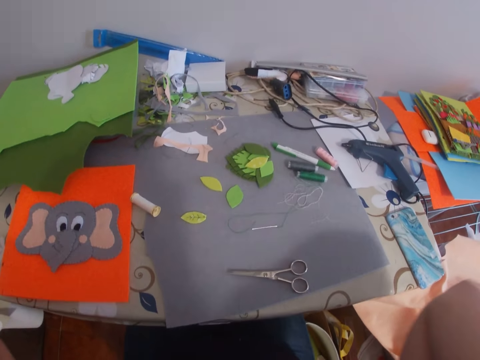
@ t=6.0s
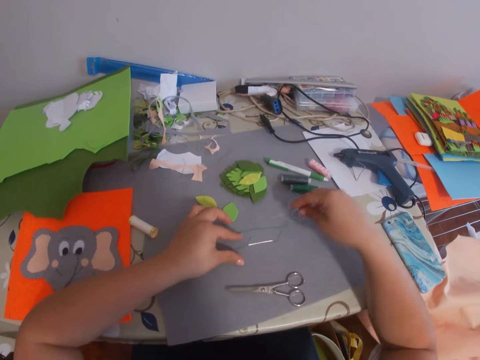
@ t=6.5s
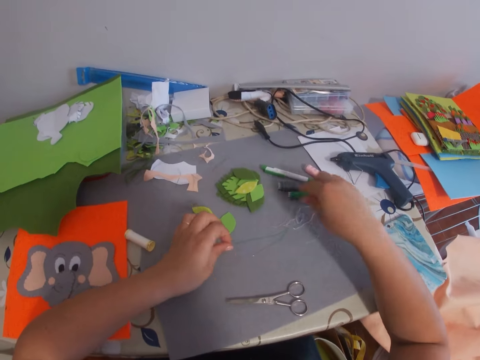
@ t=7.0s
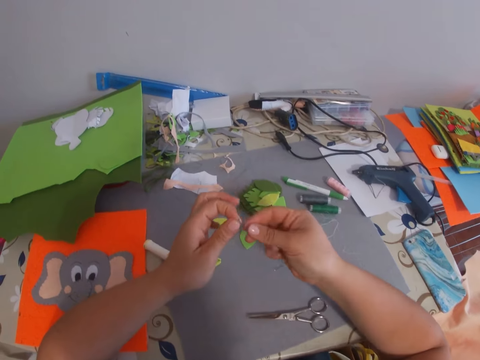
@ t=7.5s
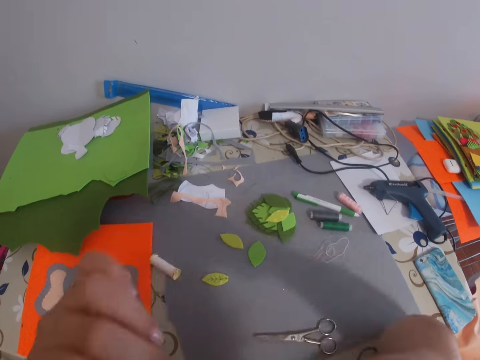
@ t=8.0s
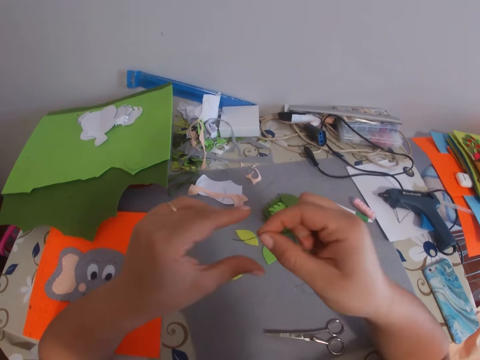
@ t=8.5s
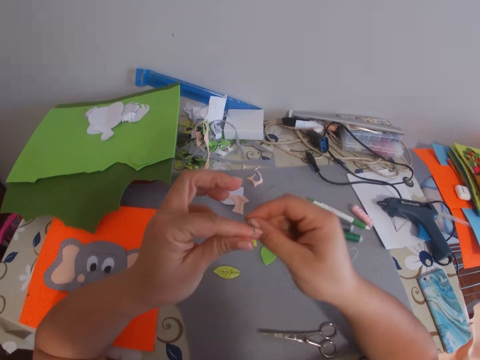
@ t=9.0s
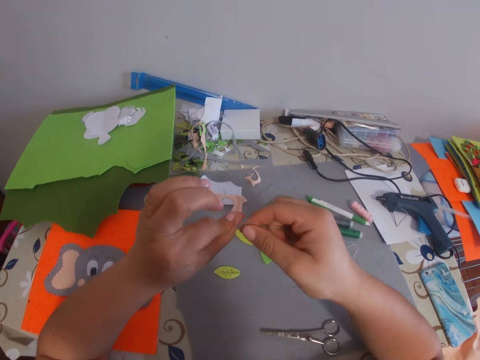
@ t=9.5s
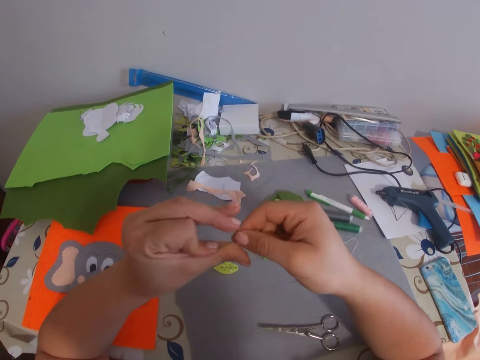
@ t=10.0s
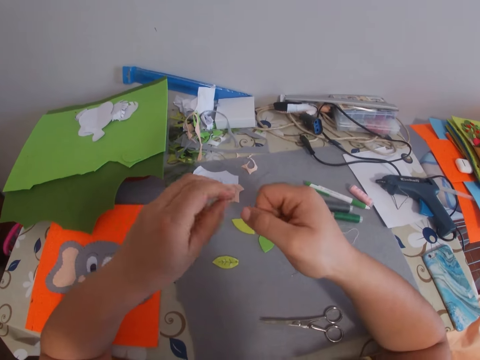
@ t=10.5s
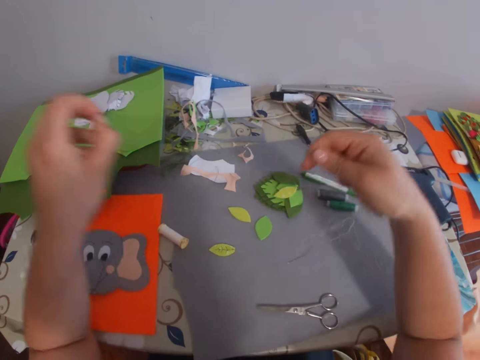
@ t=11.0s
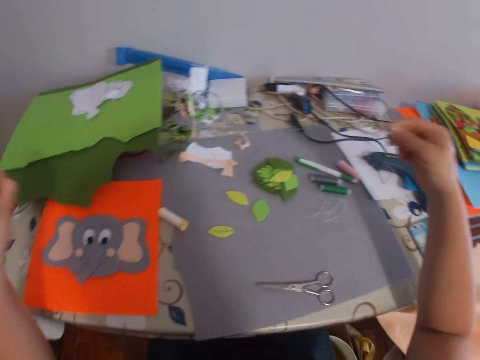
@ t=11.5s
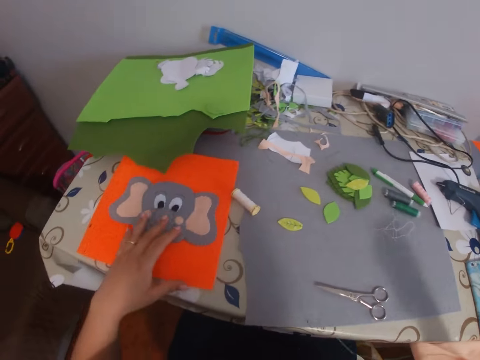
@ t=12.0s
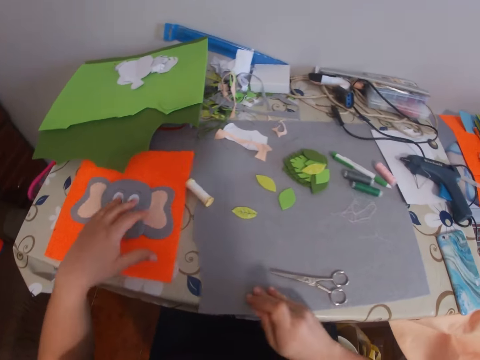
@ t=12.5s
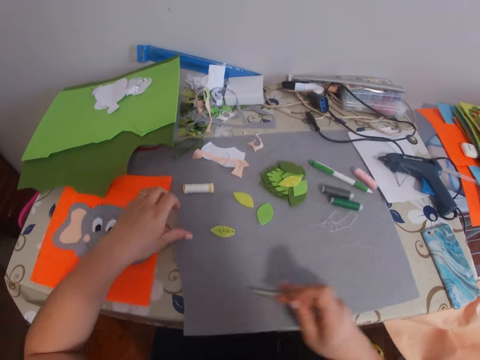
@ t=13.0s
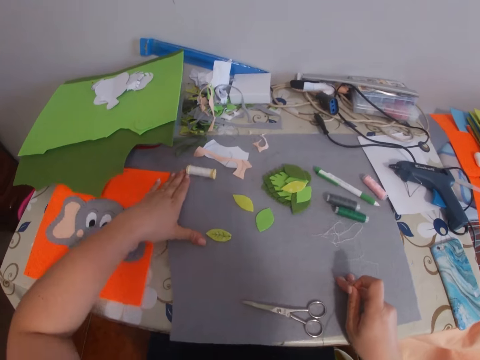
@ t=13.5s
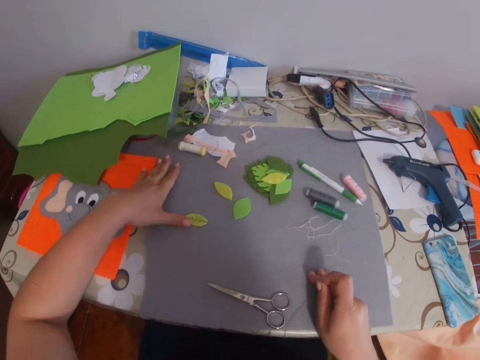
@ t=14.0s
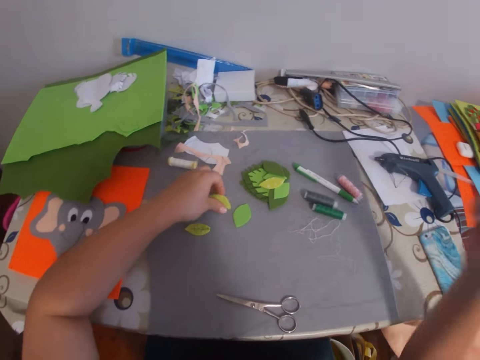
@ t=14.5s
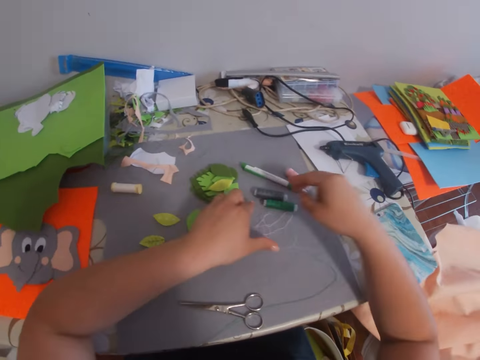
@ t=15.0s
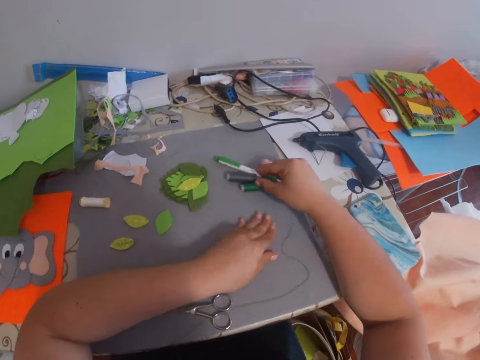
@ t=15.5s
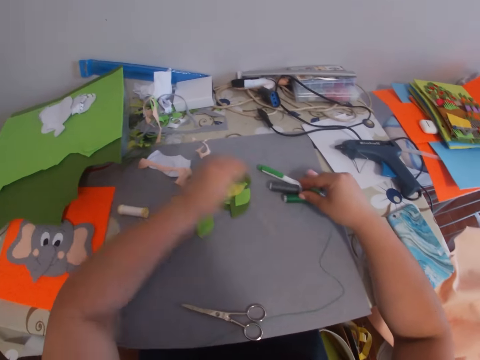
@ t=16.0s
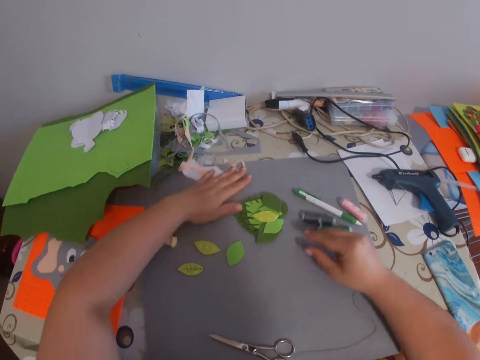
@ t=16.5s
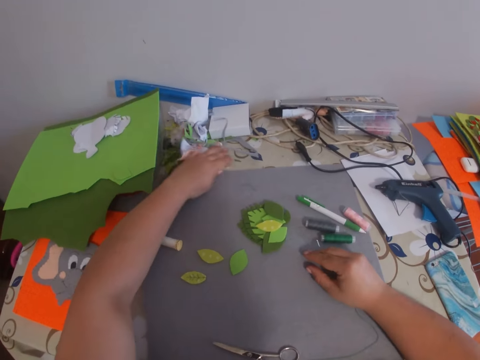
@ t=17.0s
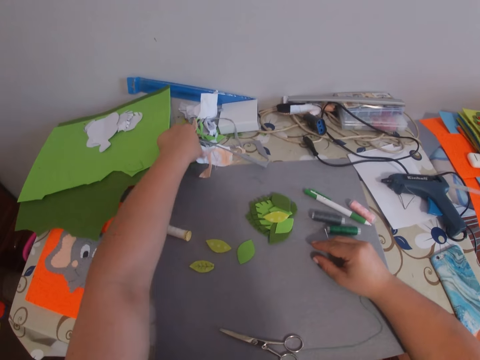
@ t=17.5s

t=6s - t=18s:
The camera wearer picks up a needle from a table with her left hand. She touches a thread in the needle with her right hand, holds the thread with her right hand, and raises both hands. She knots the ends of the thread together on the needle. She touches a craft on the table with her left hand. She adjusts a cardboard on the table with both hands. She moves the paper on the table across. She touches a leaf craft on the table with her left hand. She moves some thread rolls on the table with her right hand. She removes a piece of thread from the table with her left hand. She drops the piece of thread on another part of the table. She moves some pieces of paper or cloth away from the table.

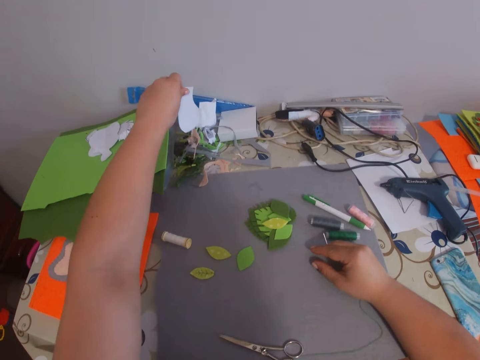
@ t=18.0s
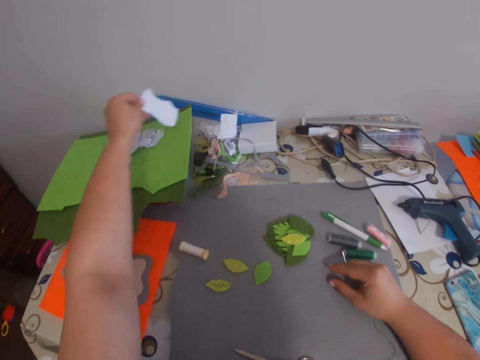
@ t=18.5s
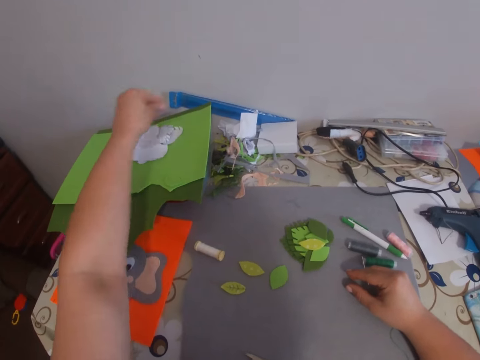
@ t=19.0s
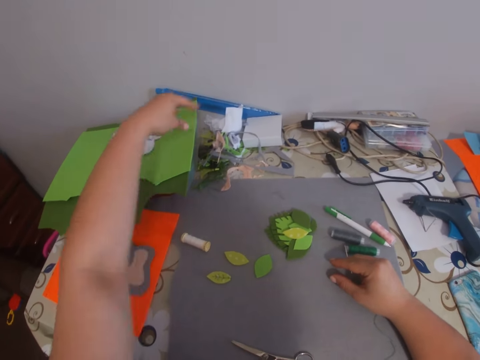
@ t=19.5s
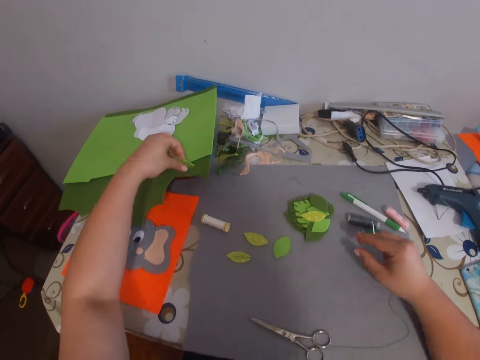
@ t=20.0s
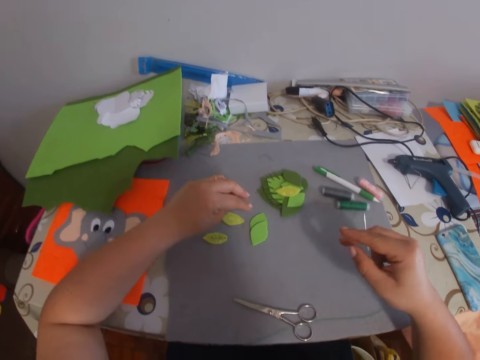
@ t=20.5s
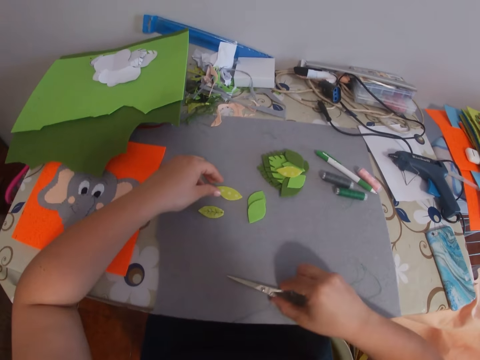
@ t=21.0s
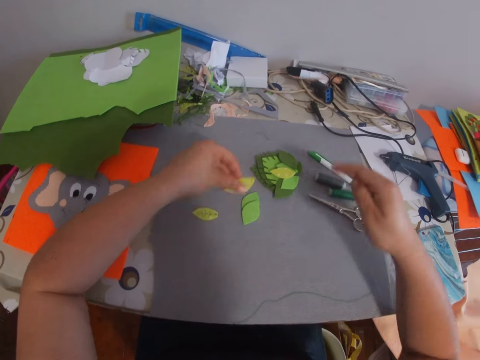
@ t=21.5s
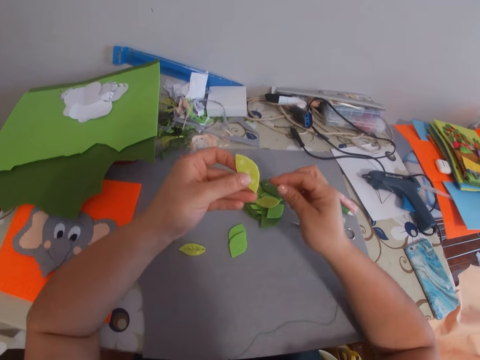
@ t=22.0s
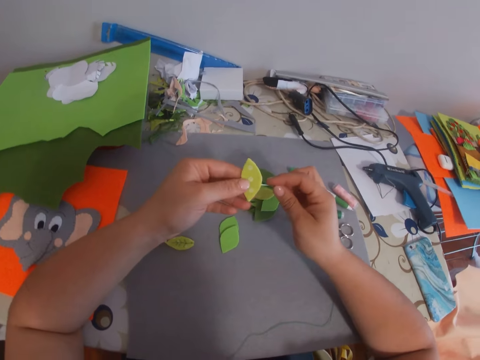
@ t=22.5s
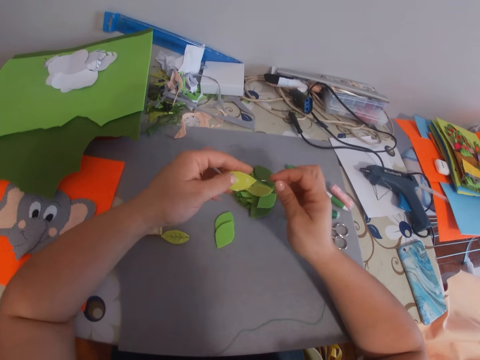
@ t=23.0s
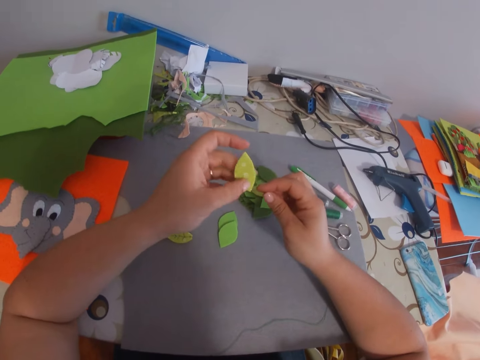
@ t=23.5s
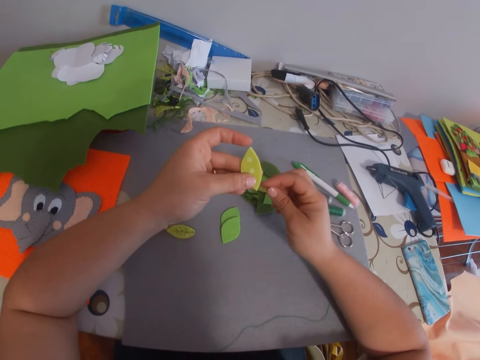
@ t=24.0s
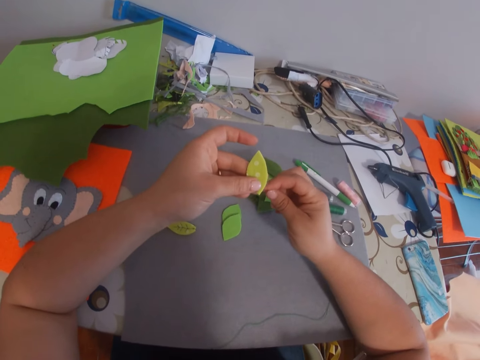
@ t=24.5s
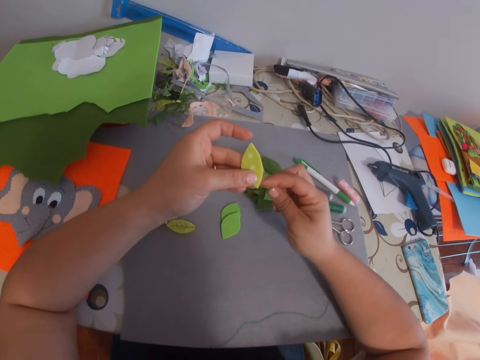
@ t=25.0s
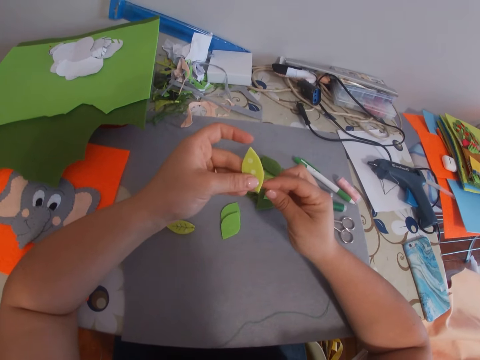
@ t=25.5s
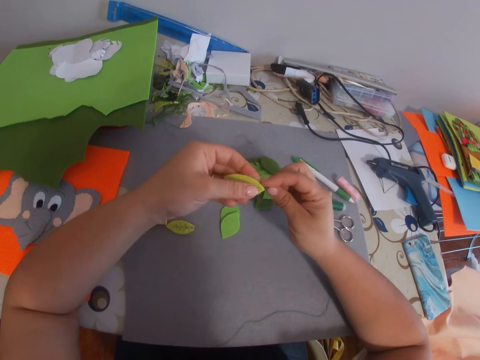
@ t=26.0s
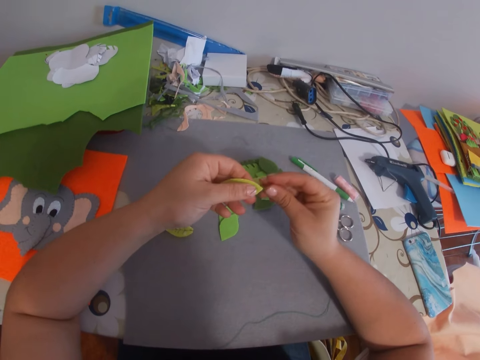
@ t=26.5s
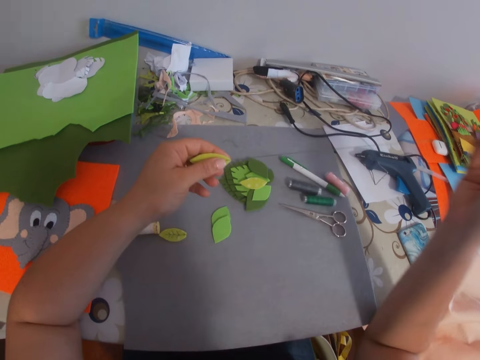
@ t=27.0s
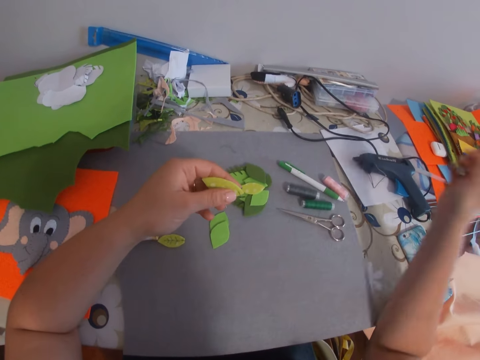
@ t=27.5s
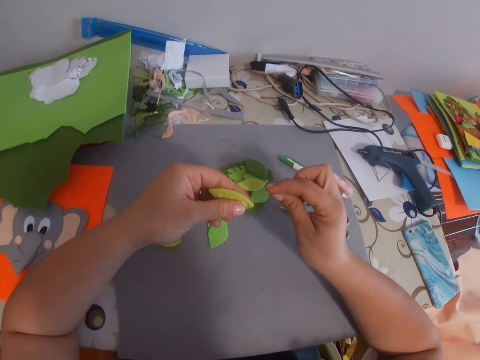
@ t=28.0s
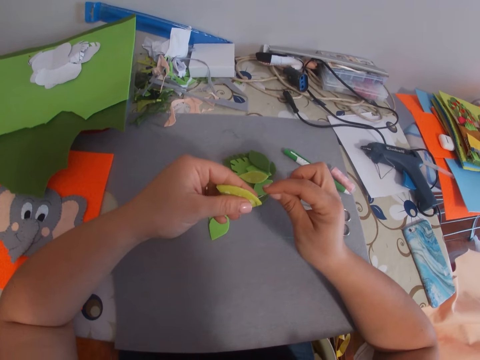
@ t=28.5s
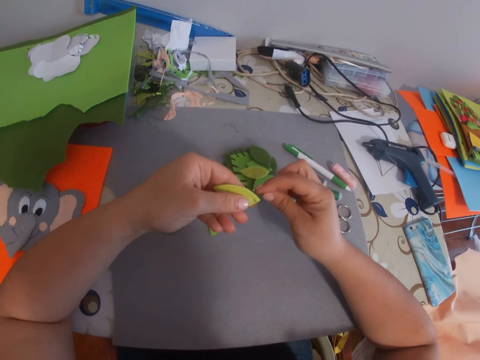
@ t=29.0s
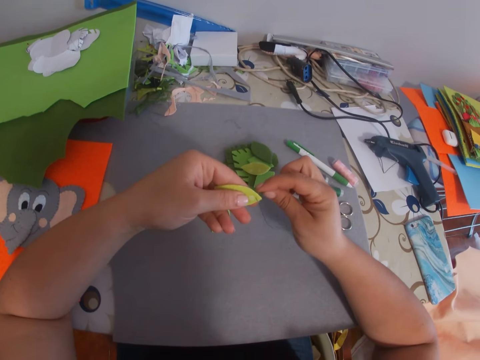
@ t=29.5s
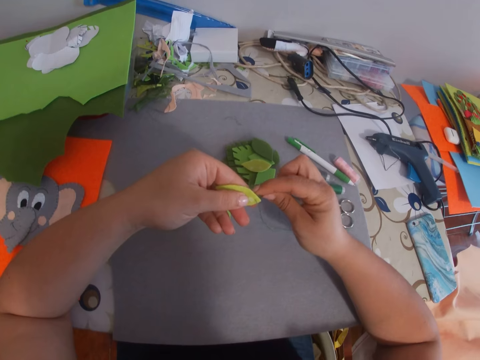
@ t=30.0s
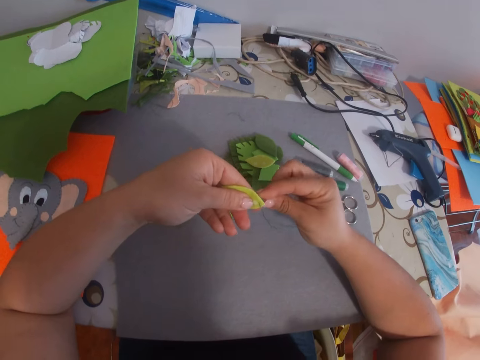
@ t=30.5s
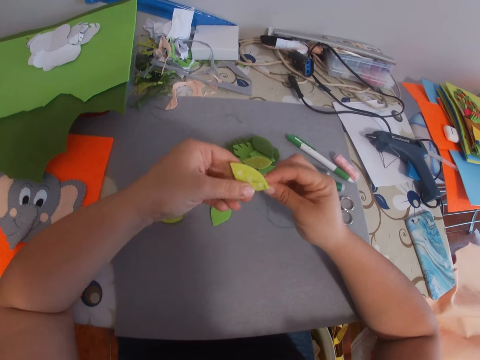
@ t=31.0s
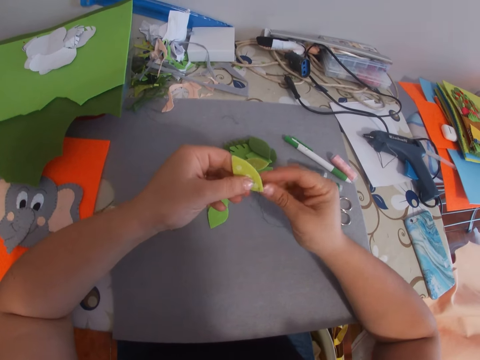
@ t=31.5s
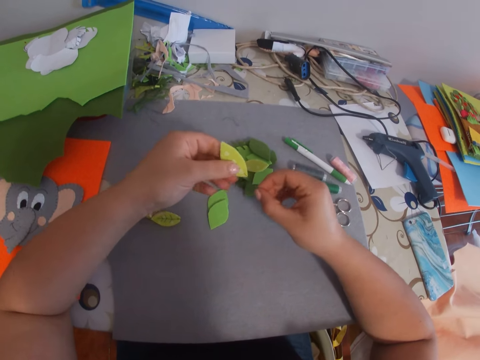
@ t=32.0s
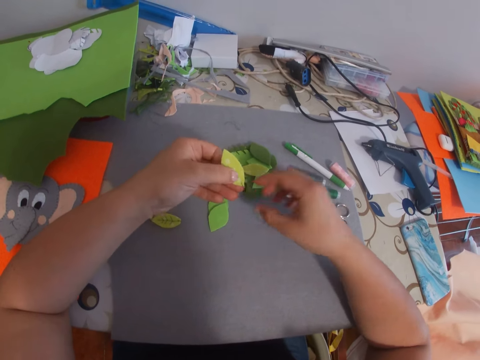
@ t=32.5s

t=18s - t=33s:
The camera wearer picks one of the pieces of paper from the table. They drop the piece of paper on a green cardboard. They pick a leaf craft from the green cardboard and drop the leaf craft on the table. They move a pair of scissors on the table. They pick the scissors from the table. They pick another leaf craft or piece of cloth from the table. They pick the piece of cloth on the paper. They sew the leaf craft with the needle and thread. They sew the piece of cloth with the needle.
